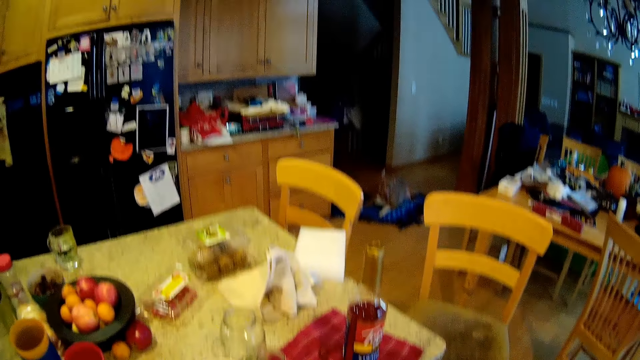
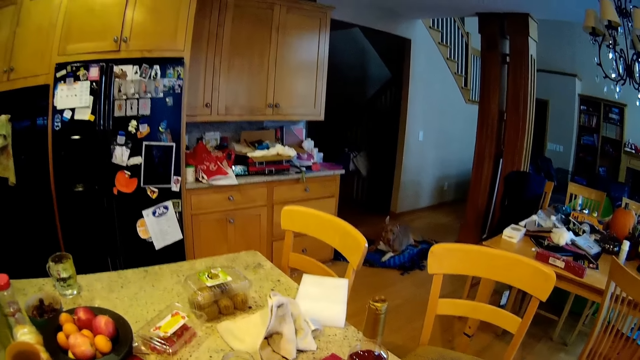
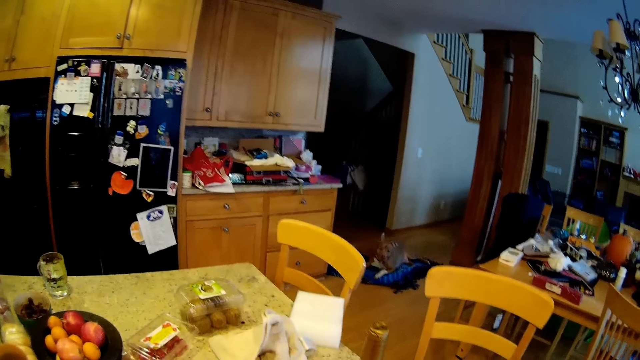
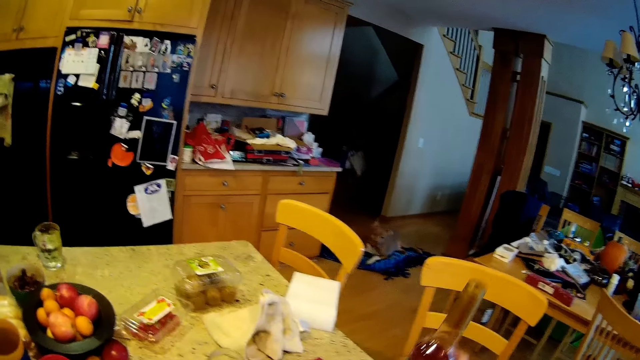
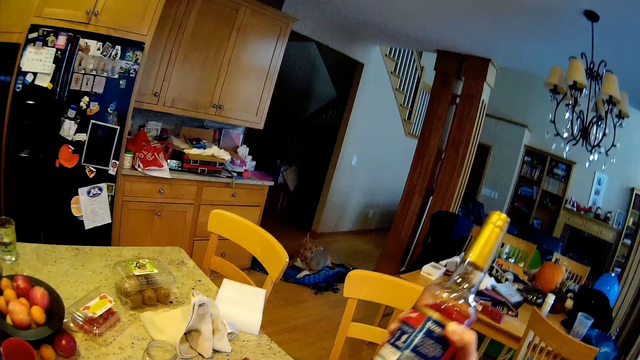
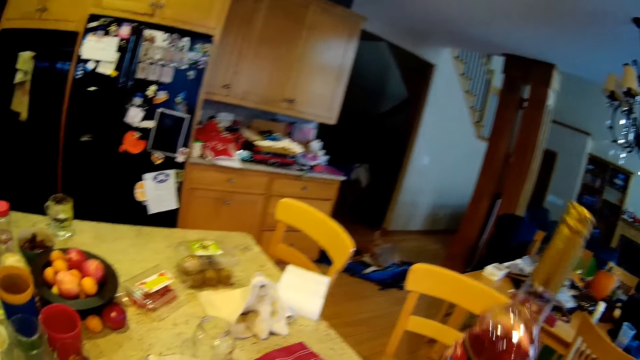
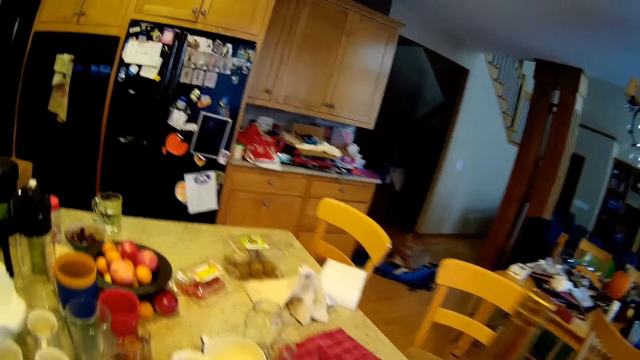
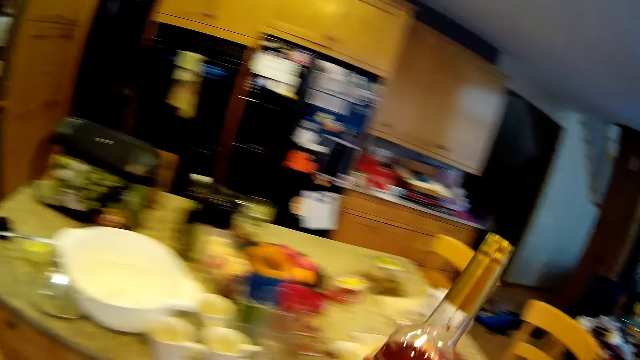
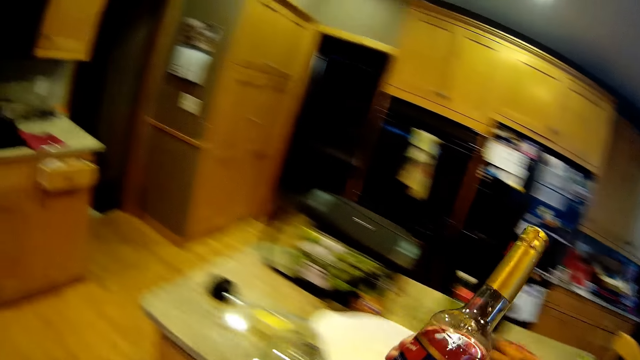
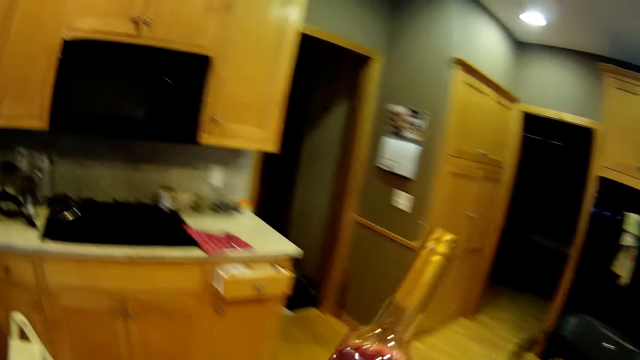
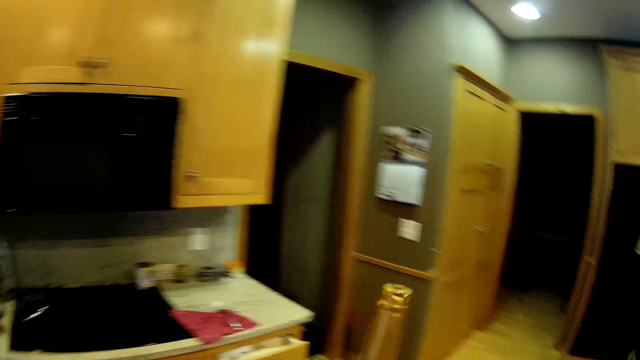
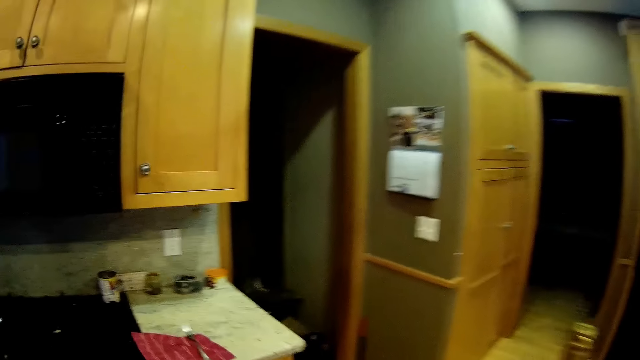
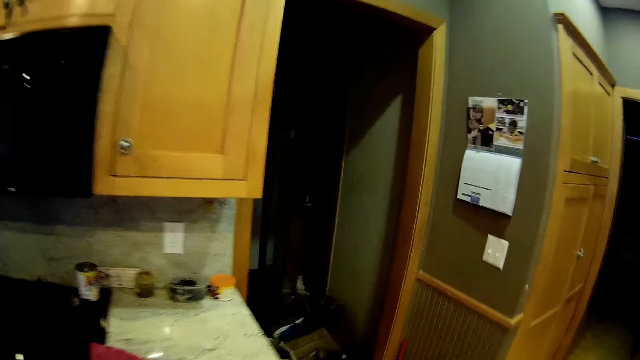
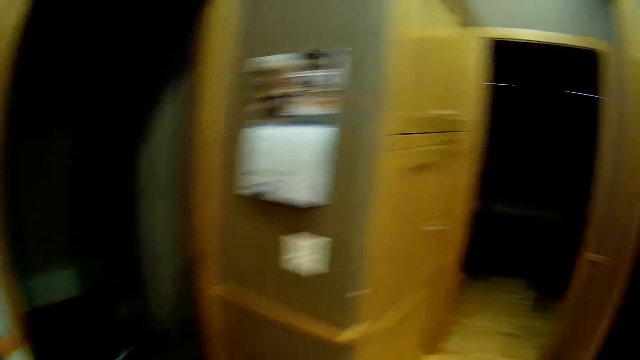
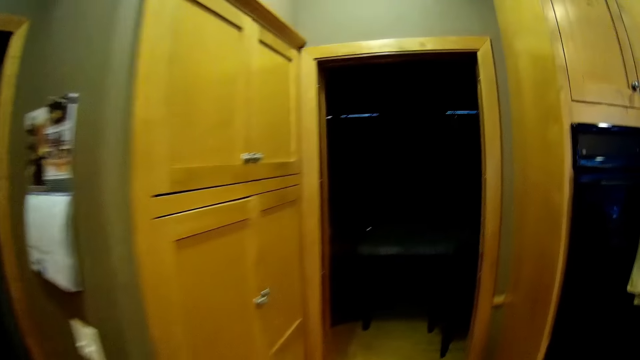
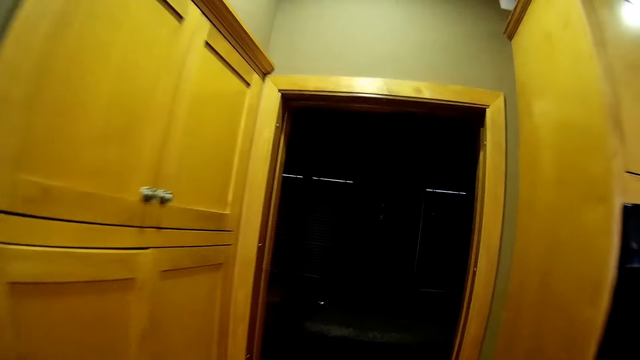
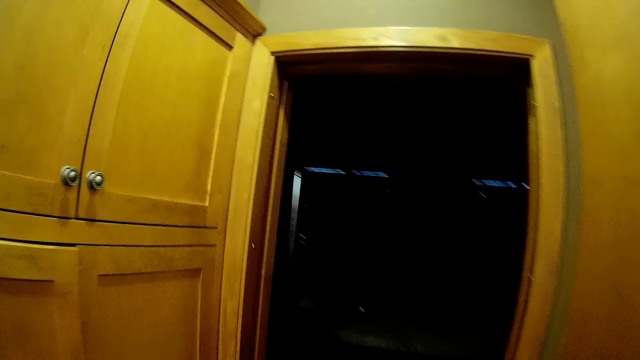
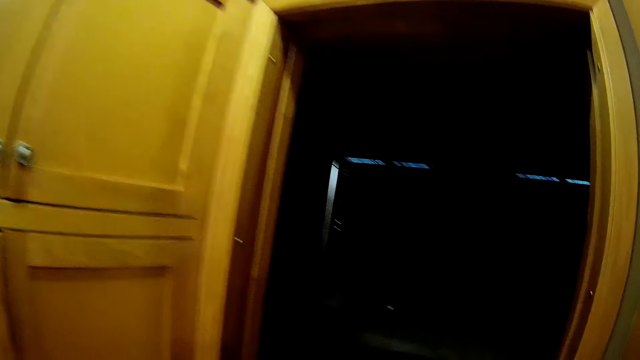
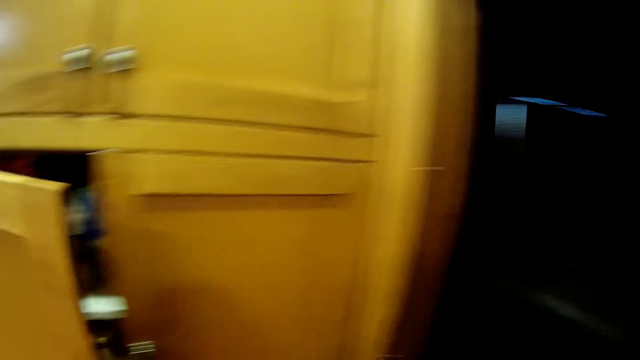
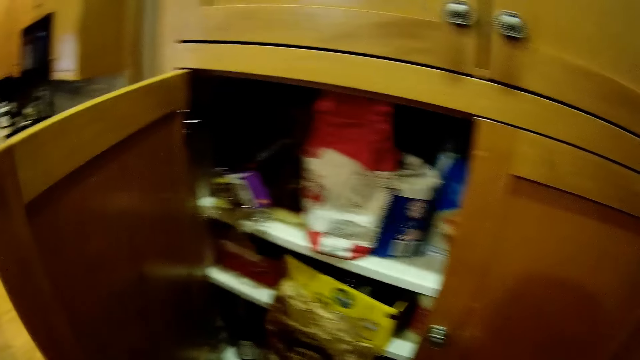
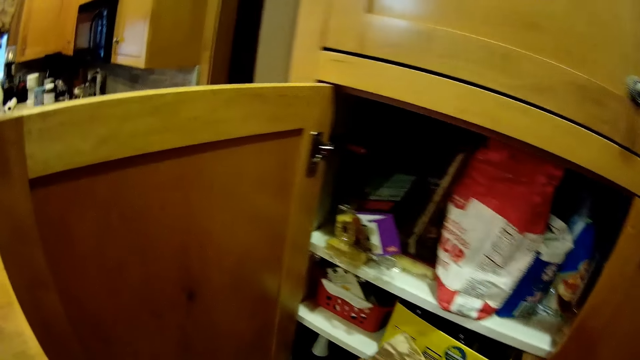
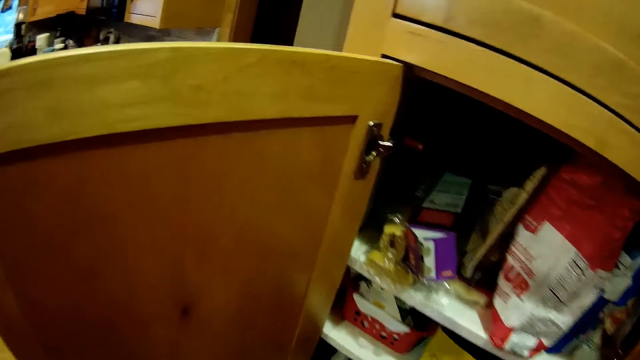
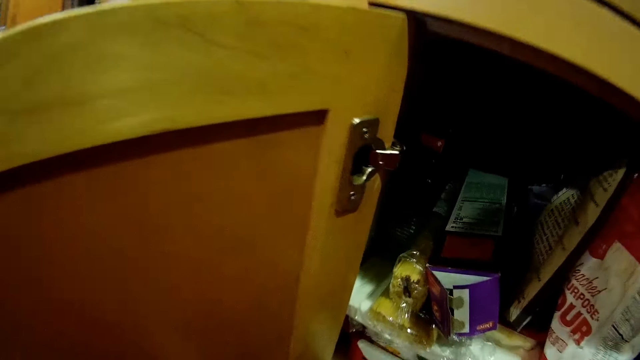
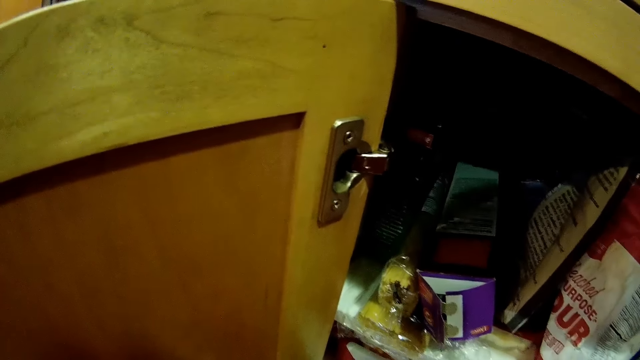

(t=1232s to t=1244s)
The camera wearer picks up a bottle with liquid from the kitchen table. They hold the bottle. They walk around. They walk to the kitchen cabinet. They open the kitchen cabinet. They look inside the kitchen cabinet.

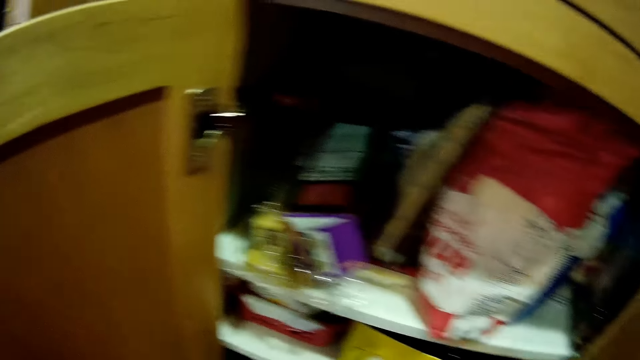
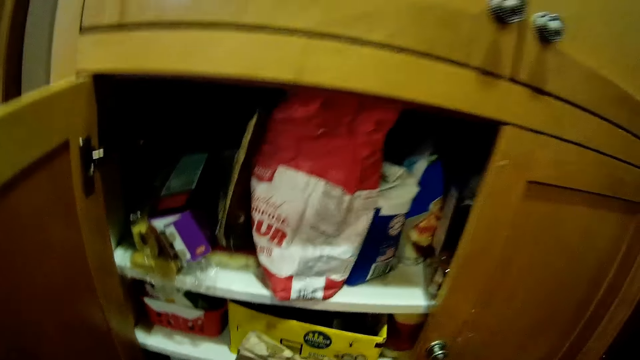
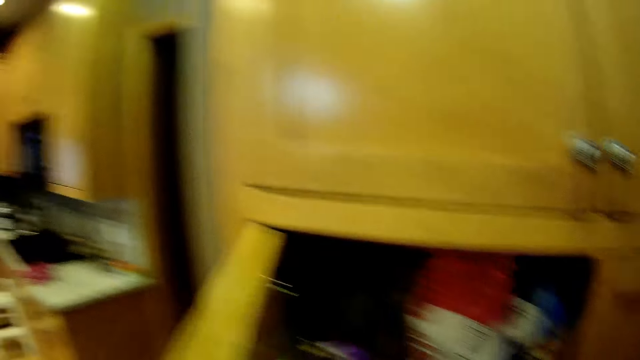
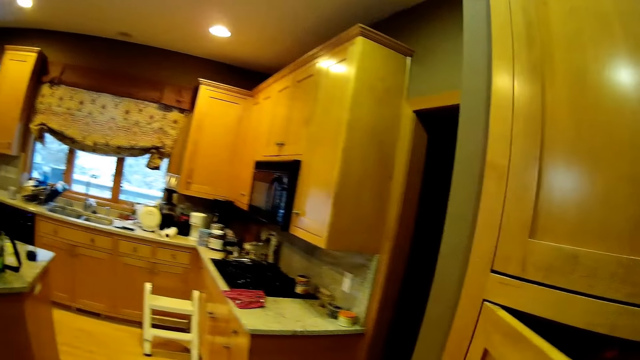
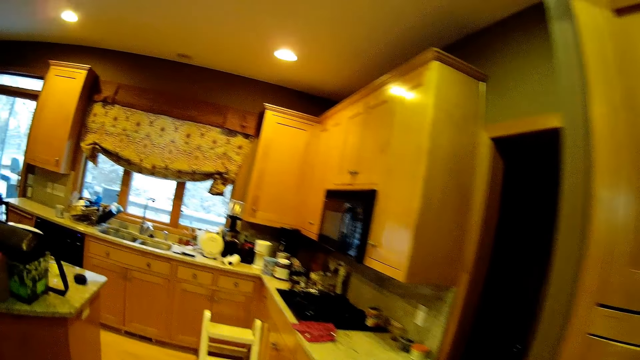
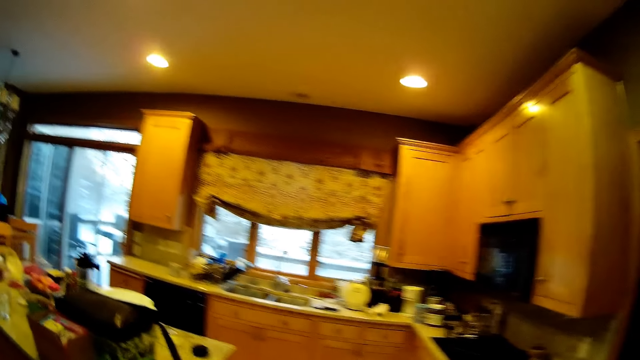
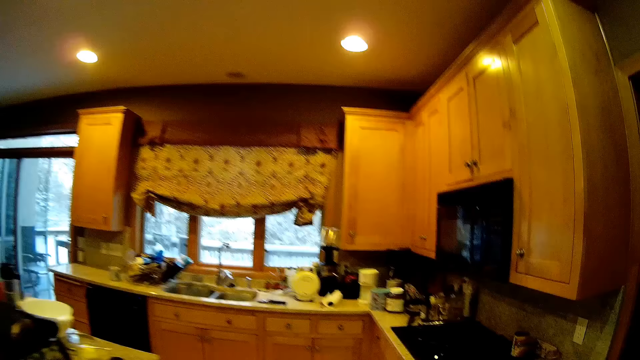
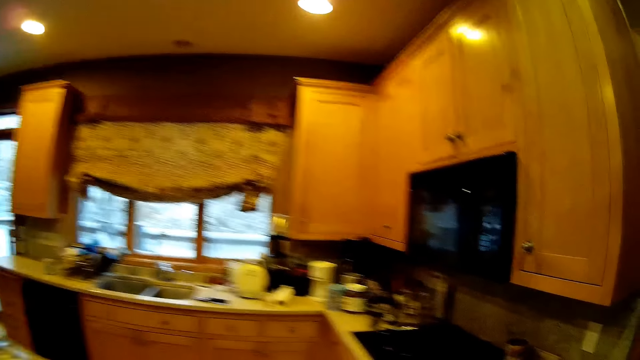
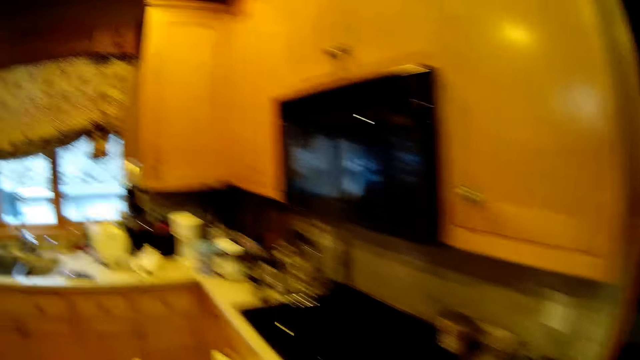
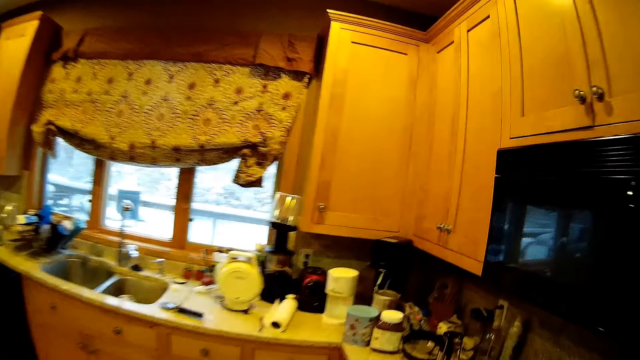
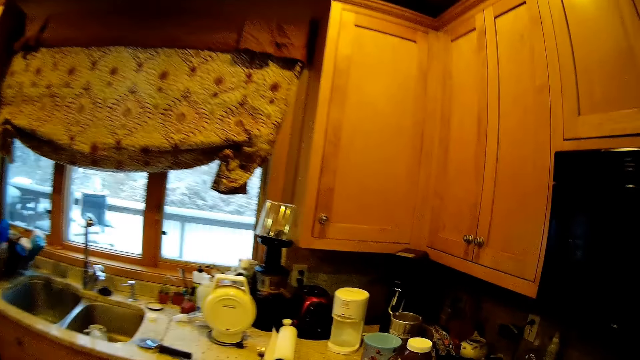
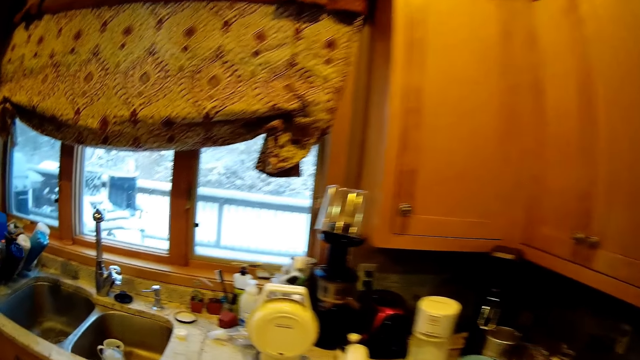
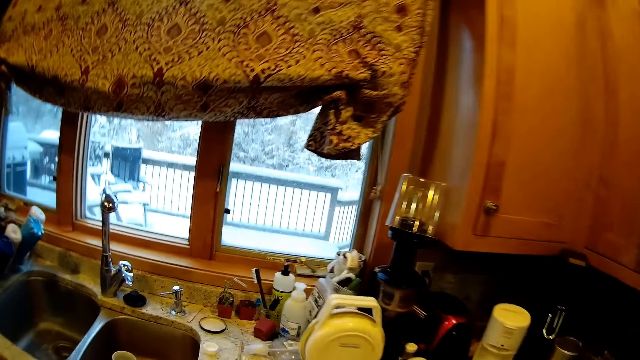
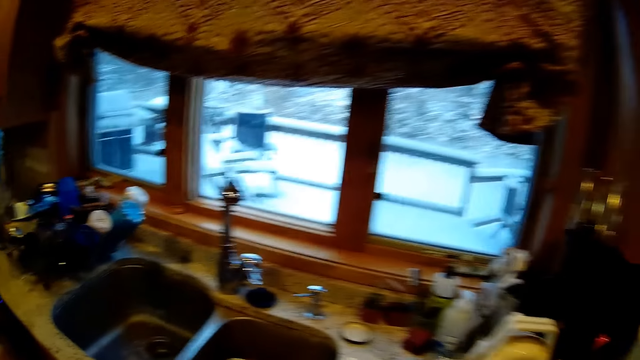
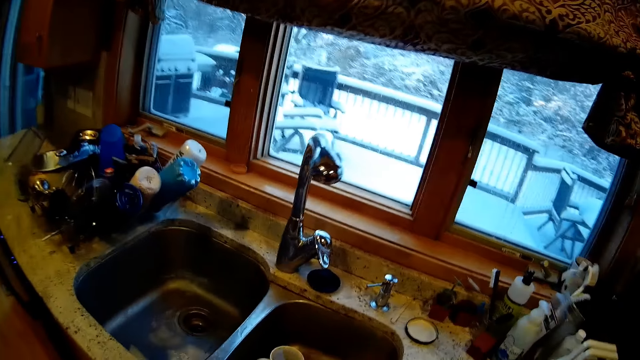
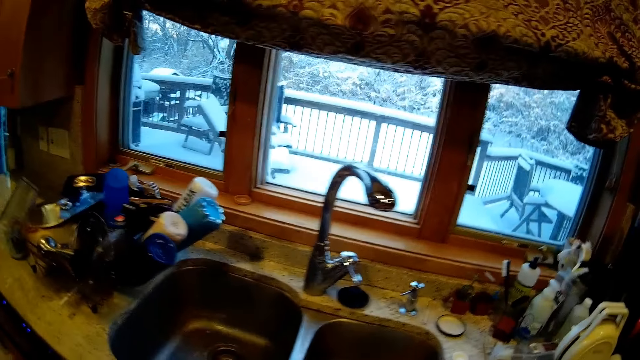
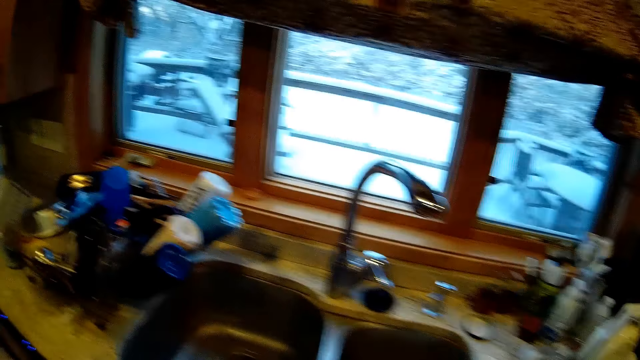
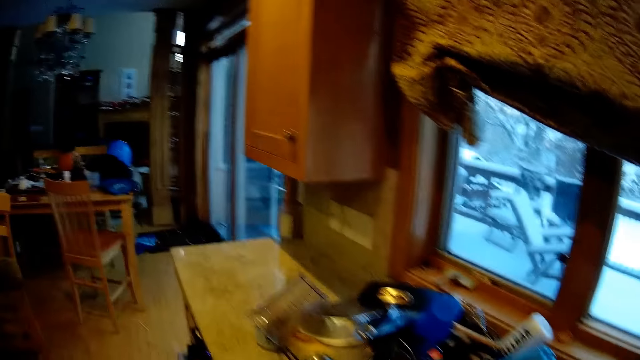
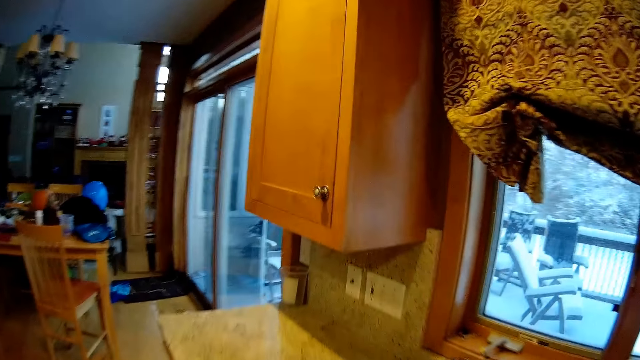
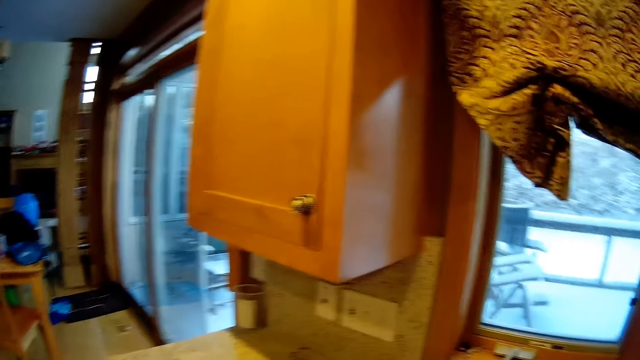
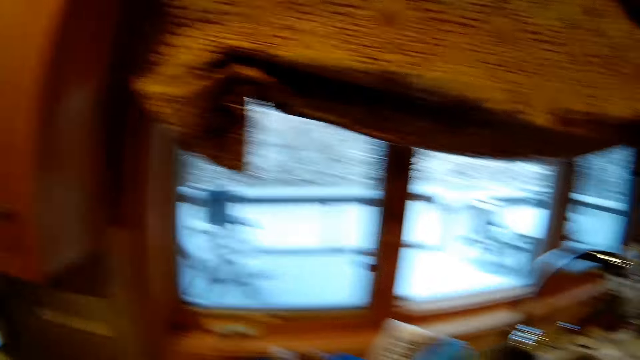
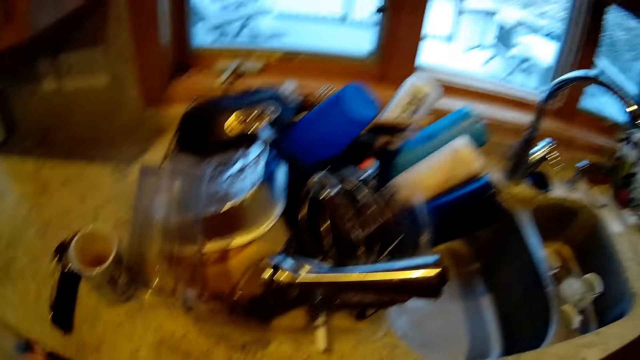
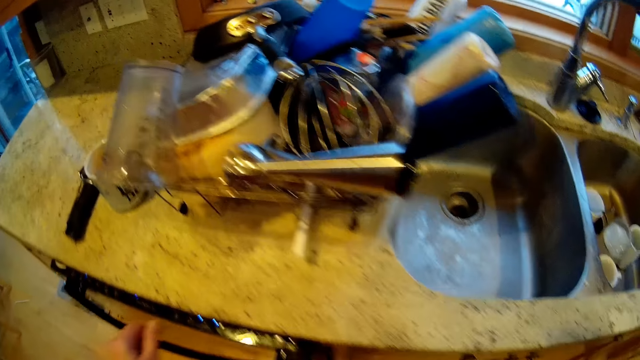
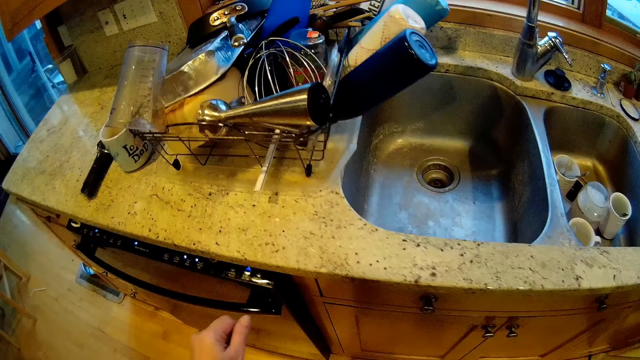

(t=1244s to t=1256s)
The camera wearer closes the kitchen cabinet. They walk around. They look around the kitchen. They search around the sink area.
